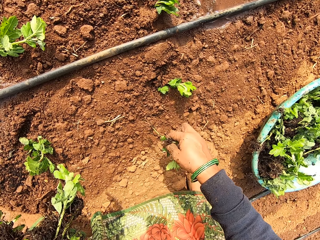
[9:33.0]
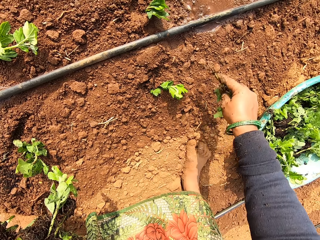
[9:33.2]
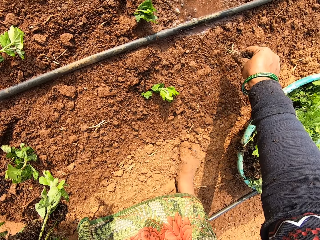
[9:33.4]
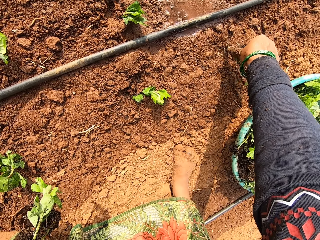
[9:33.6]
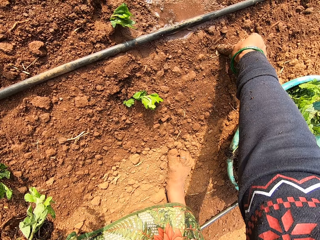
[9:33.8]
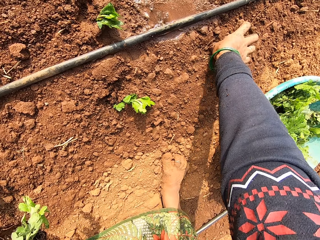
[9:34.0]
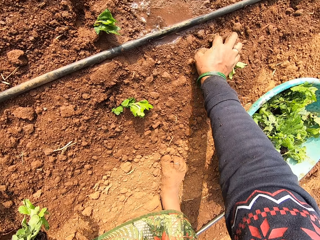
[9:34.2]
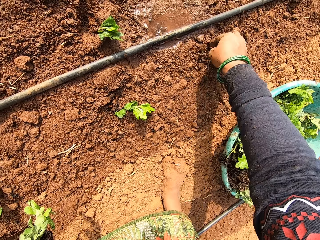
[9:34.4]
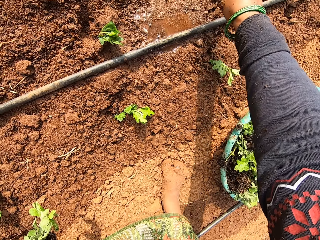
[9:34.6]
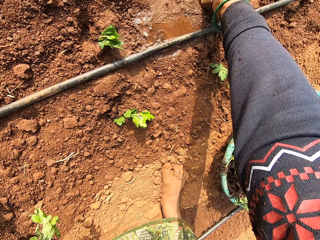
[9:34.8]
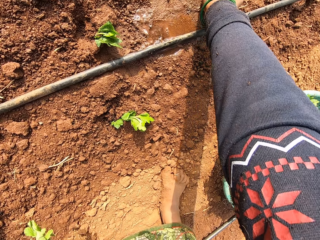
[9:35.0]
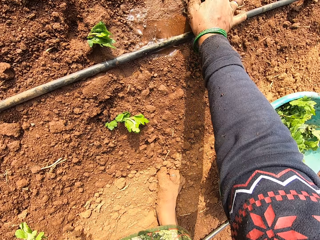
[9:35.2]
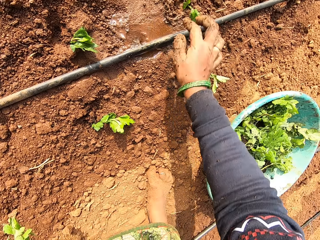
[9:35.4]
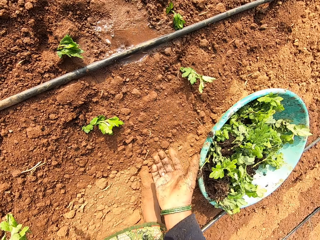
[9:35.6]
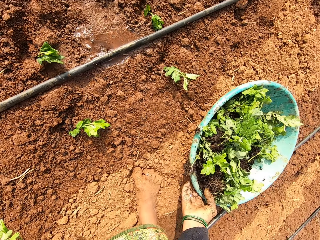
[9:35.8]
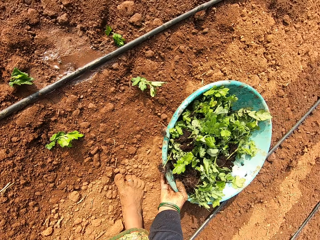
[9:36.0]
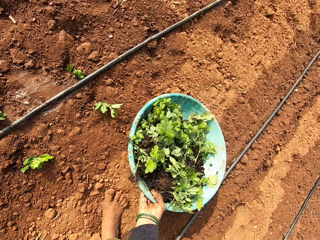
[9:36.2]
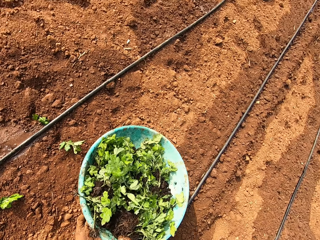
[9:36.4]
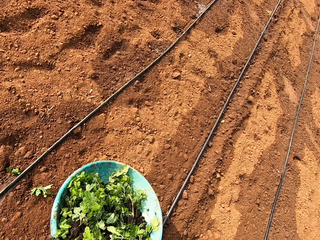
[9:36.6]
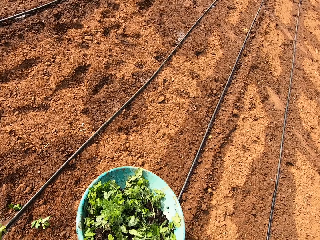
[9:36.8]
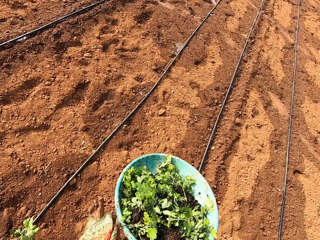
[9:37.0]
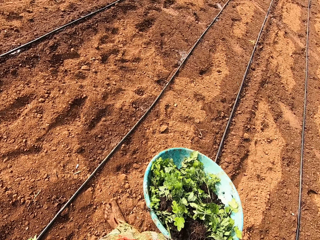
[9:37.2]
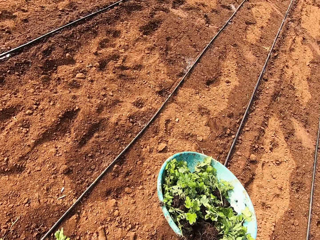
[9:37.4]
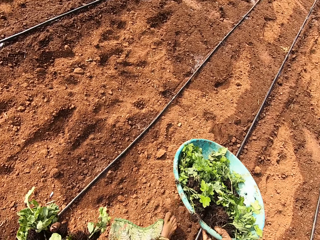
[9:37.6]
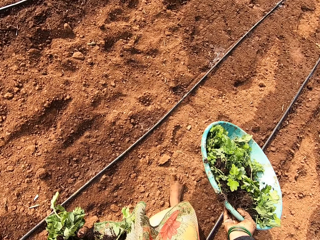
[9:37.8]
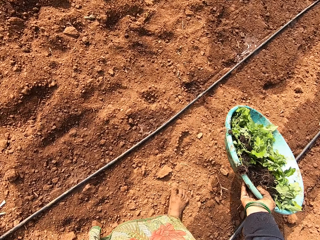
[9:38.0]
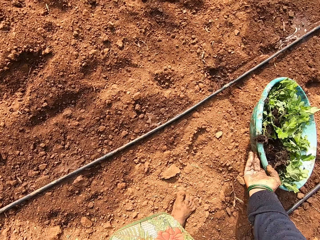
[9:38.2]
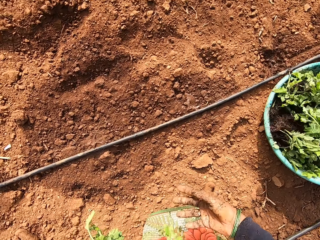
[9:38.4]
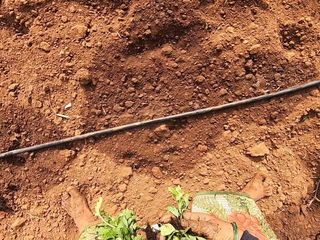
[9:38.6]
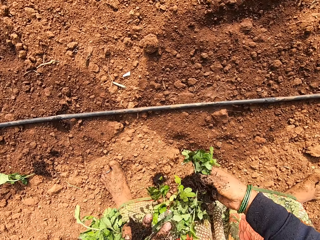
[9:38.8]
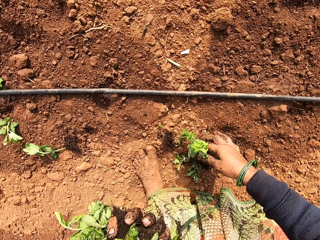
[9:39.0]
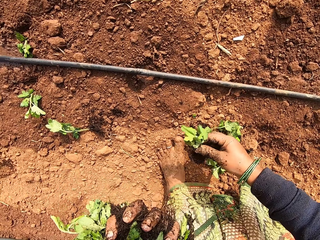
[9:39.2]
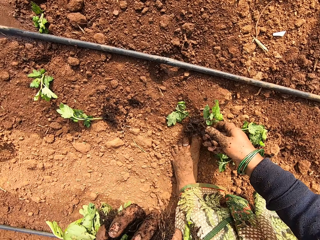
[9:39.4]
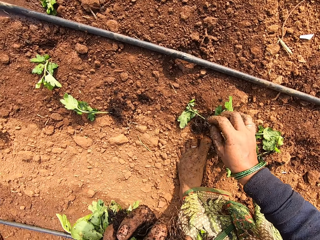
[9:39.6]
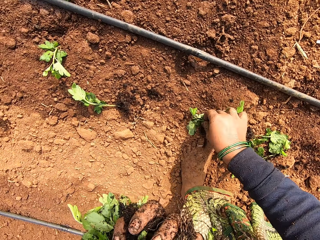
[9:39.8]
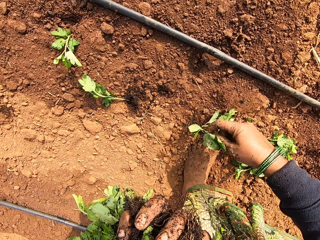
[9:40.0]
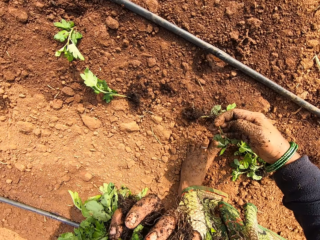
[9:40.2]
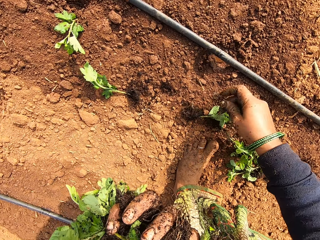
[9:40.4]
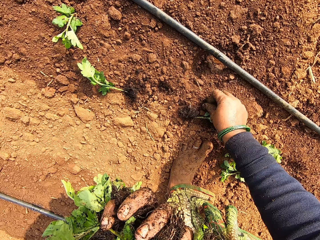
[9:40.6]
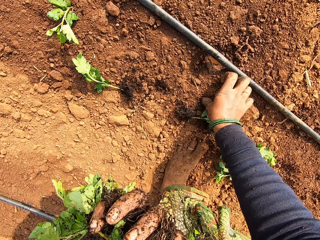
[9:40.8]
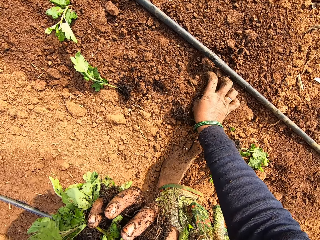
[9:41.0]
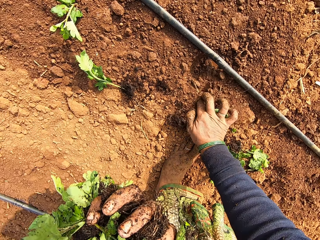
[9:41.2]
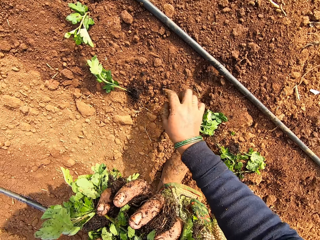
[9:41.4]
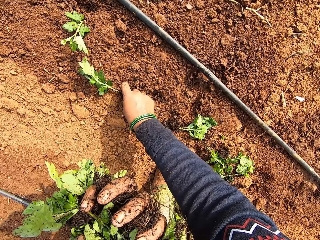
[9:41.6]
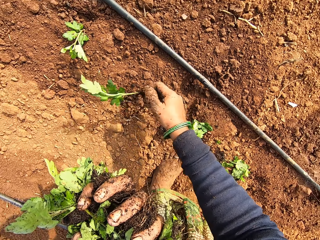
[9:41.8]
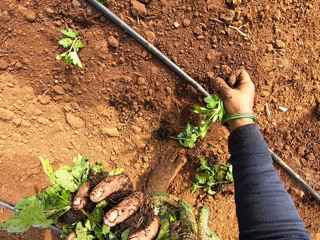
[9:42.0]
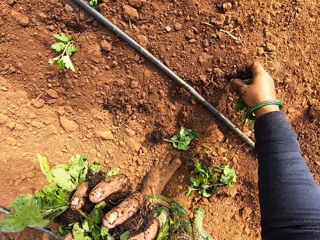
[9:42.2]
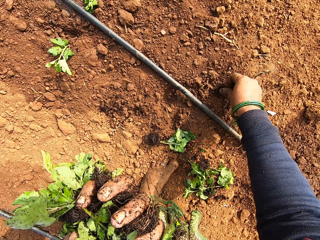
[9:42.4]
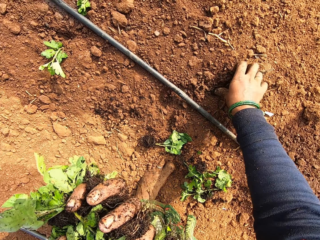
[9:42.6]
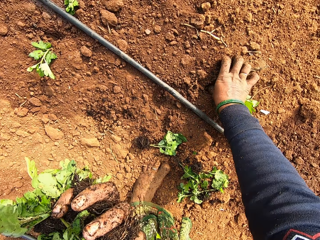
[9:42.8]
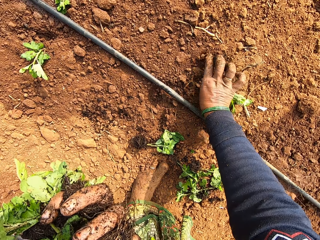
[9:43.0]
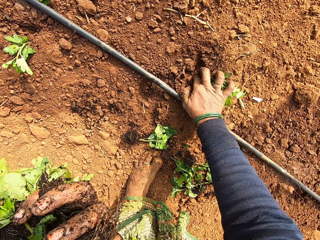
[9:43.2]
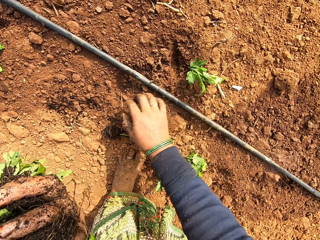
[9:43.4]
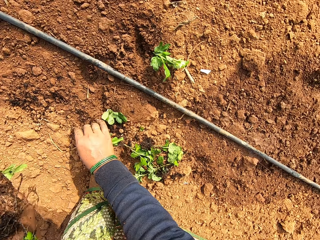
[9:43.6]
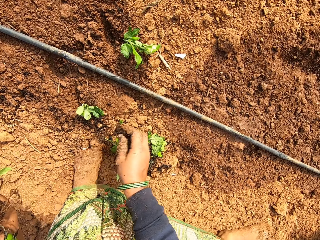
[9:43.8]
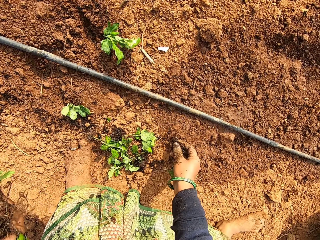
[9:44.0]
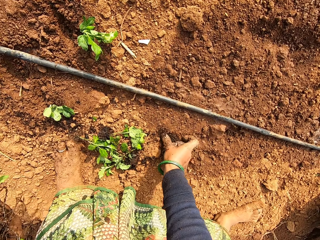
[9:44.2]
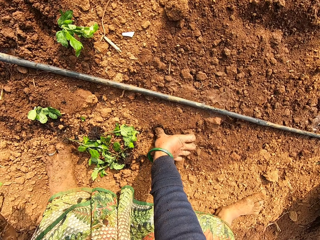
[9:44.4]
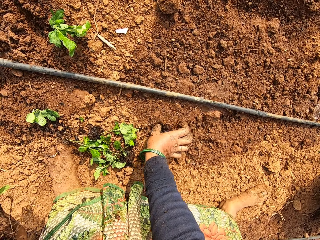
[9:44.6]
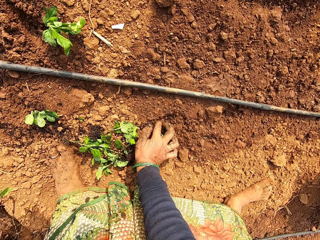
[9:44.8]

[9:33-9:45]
The camera wearer picks a plant from the ground. She plants the vegetable leaves on the ground with her right hand. She carries the bowl of vegetable leaves from the ground with her right hand. She walks around the garden. She drops the bowl of vegetable leaves on the ground with her right hand. She takes some vegetable leaves from her left hand with her right hand. She drops the vegetable leaves on the ground with her right hand. She picks a vegetable leaf from the ground with her right hand. She plants the vegetable leaf on the ground with her right hand. She picks a vegetable leaf from the ground with her right hand. She plants the vegetable leaf on the ground with her right hand. She picks a vegetable leaf from the ground with her right hand. She plants the vegetable leaf on the ground with her right hand.

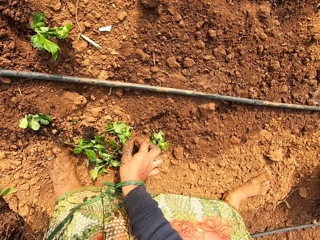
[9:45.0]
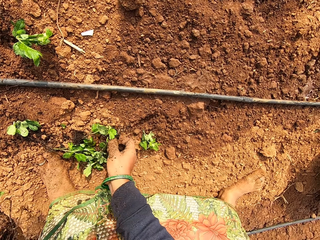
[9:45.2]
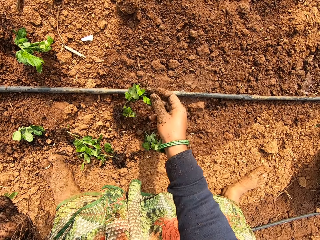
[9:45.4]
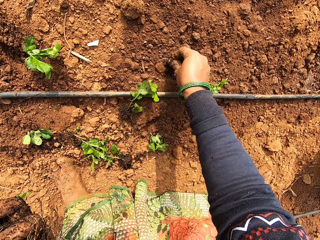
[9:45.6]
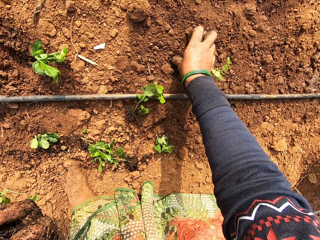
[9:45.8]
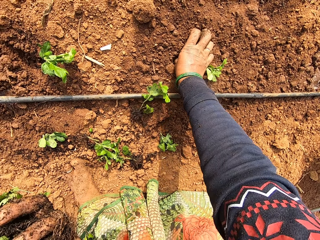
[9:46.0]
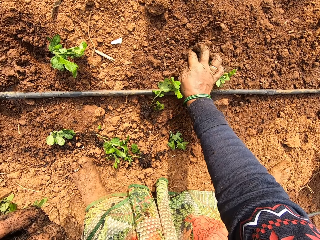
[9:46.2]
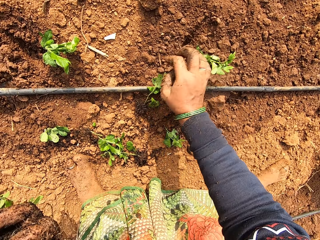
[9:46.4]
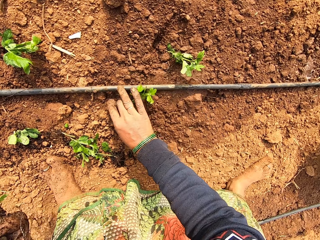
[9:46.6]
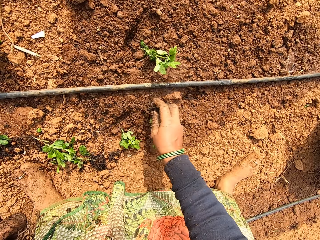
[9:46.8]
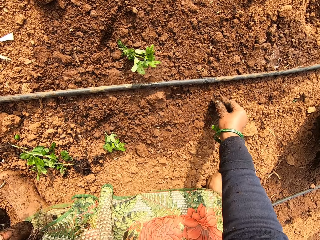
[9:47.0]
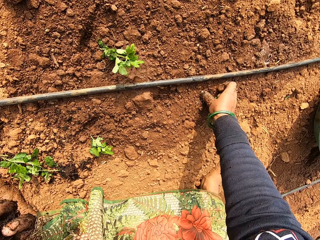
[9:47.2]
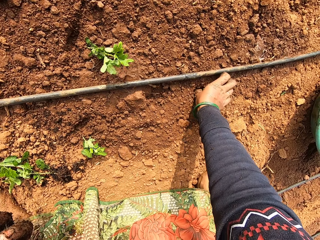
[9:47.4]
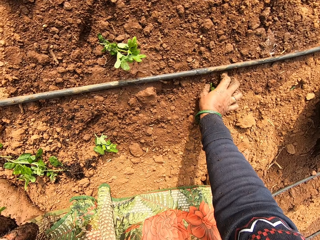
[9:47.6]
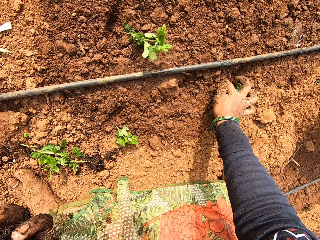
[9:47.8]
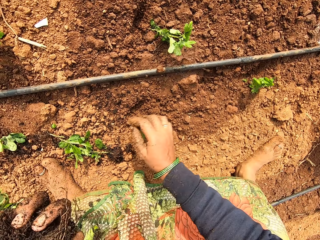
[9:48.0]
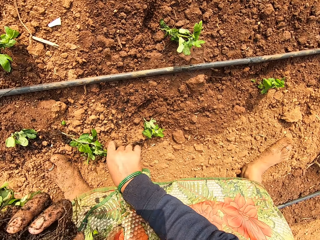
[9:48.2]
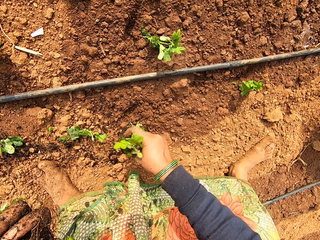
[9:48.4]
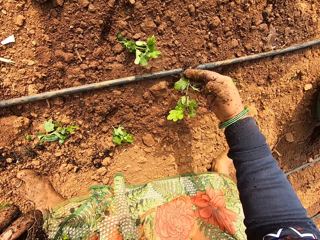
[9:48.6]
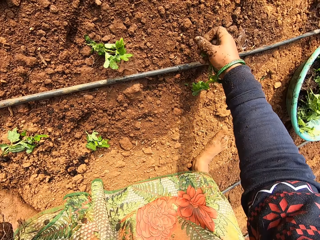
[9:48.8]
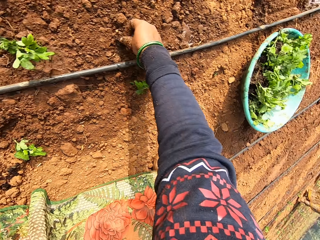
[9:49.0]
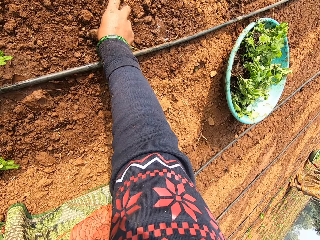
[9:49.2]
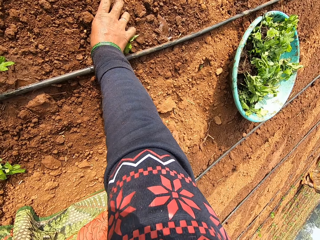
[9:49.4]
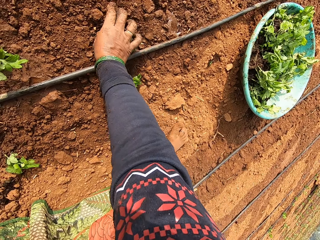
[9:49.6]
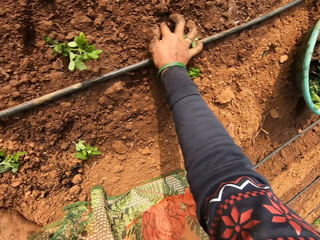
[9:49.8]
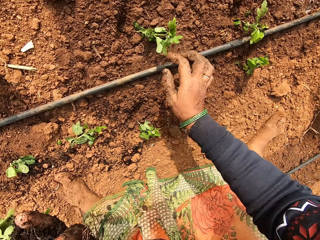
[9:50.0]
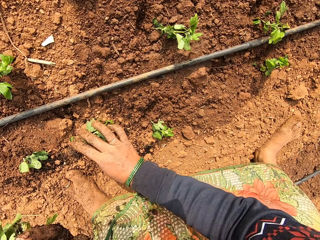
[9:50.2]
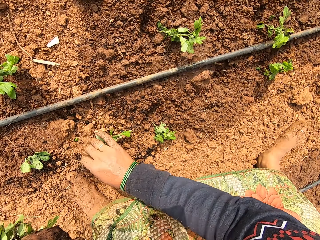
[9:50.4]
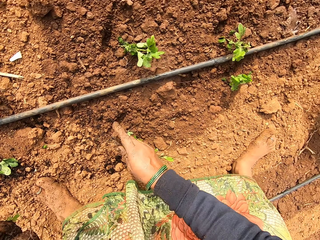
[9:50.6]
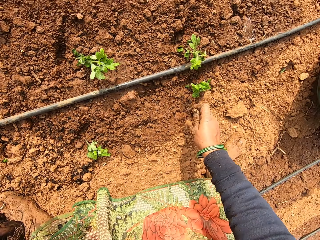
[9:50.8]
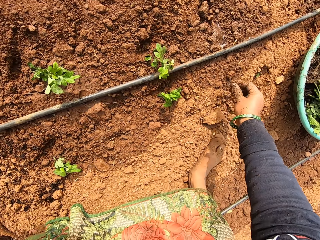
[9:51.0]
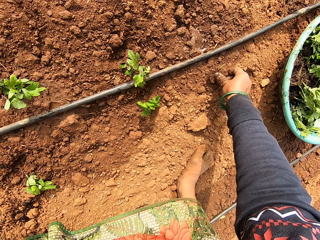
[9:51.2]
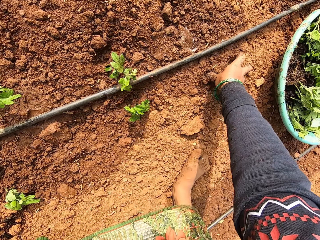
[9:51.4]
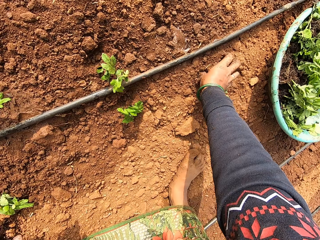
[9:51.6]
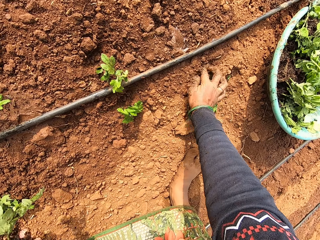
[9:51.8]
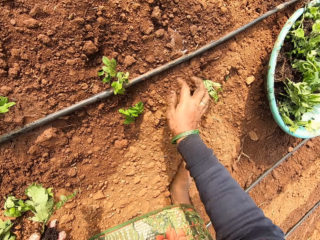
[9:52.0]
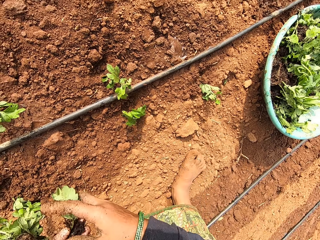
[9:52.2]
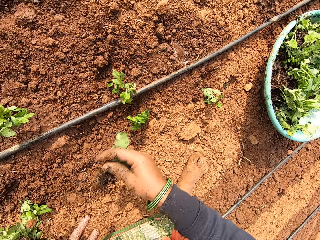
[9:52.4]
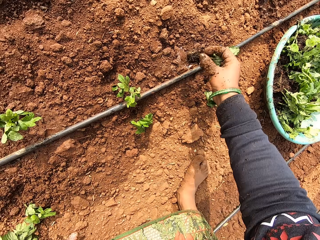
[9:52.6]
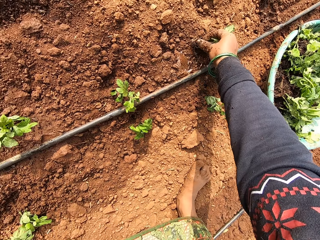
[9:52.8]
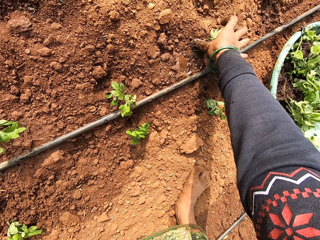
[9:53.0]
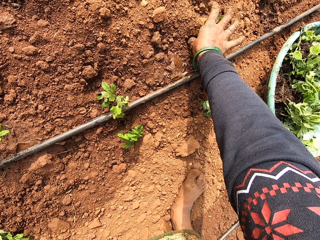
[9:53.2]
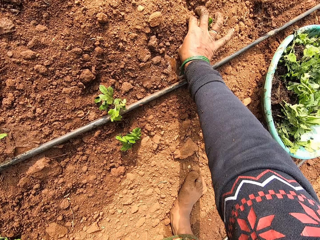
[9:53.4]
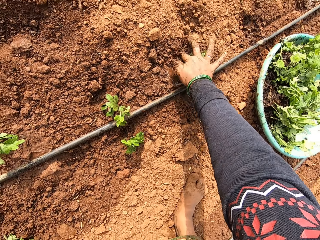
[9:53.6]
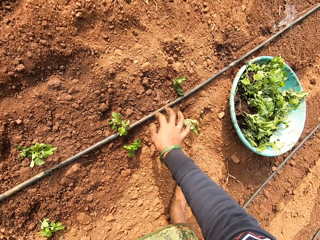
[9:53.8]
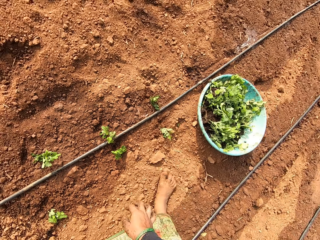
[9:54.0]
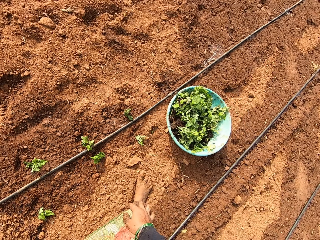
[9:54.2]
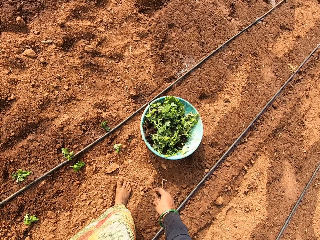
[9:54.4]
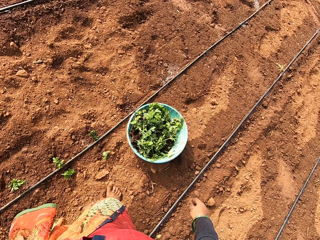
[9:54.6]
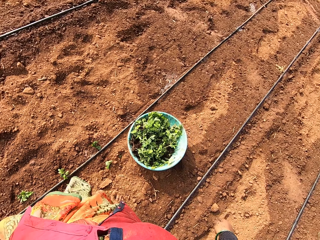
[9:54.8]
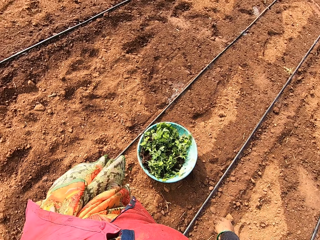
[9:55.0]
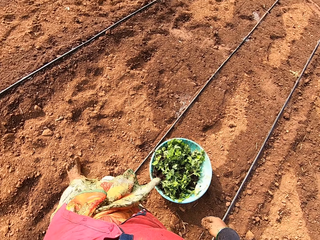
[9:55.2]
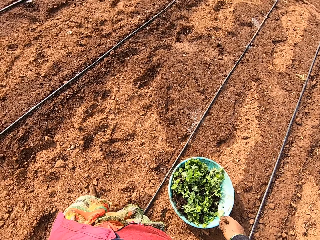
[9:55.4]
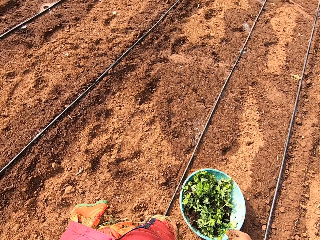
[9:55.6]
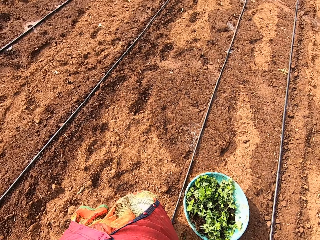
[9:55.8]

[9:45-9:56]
The camera wearer picks a vegetable leaf from the ground with her right hand. She plants the vegetable leaf on the ground with her right hand. She picks a vegetable leaf from the ground with her right hand. She plants the vegetable leaf on the ground with her right hand. She picks a vegetable leaf from the ground with her right hand. She plants the vegetable leaf on the ground with her right hand. She picks a vegetable leaf from the ground with her right hand. She plants the vegetable leaf on the ground with her right hand. She takes a vegetable leaf from her left hand with her right hand. She plants the vegetable leaf on the ground with her right hand.
